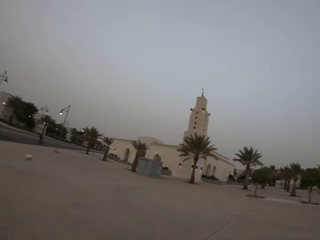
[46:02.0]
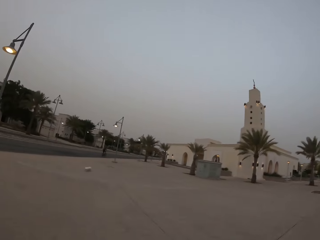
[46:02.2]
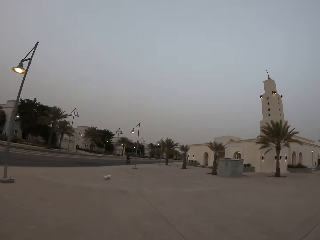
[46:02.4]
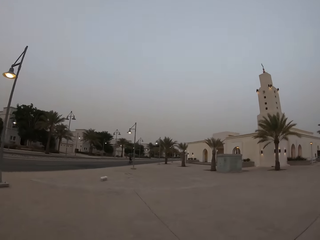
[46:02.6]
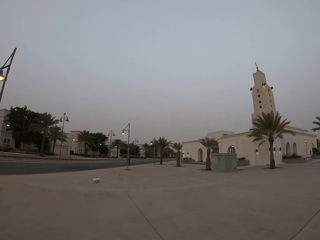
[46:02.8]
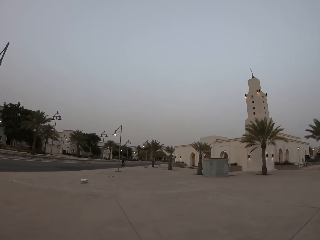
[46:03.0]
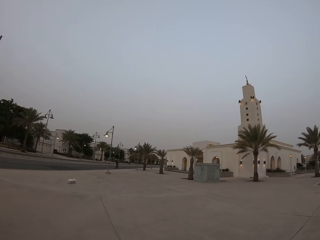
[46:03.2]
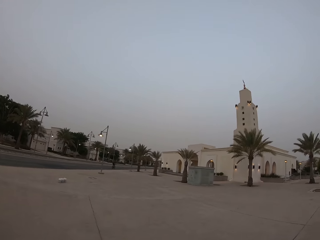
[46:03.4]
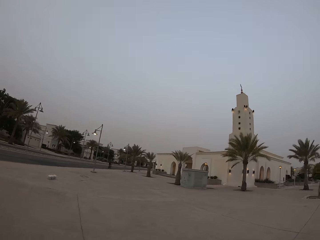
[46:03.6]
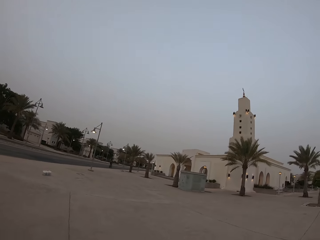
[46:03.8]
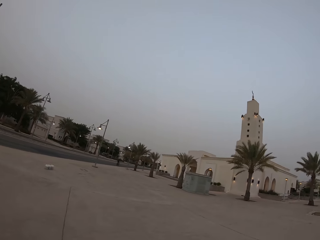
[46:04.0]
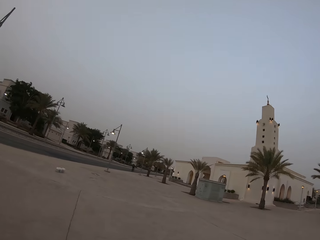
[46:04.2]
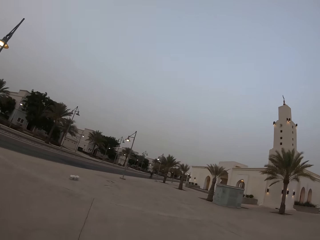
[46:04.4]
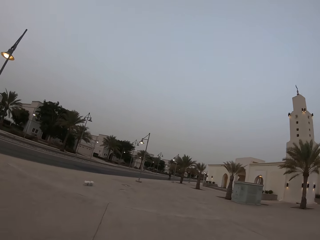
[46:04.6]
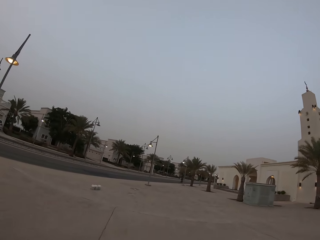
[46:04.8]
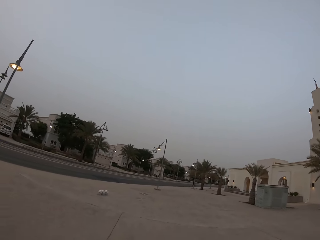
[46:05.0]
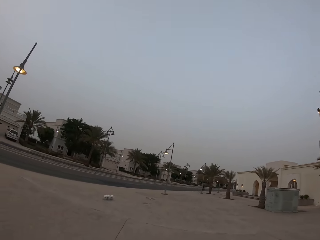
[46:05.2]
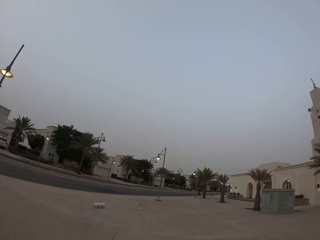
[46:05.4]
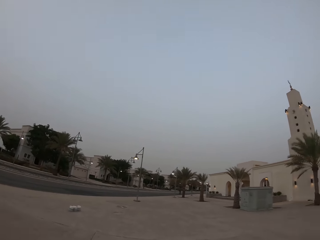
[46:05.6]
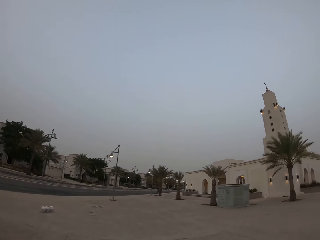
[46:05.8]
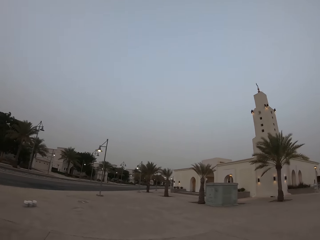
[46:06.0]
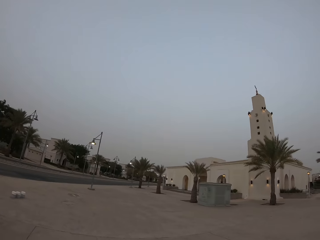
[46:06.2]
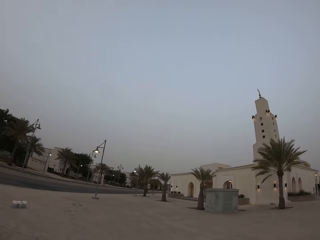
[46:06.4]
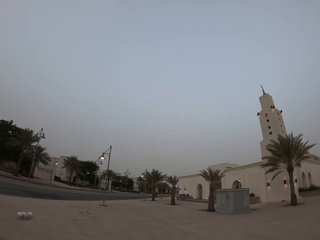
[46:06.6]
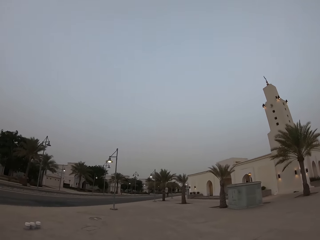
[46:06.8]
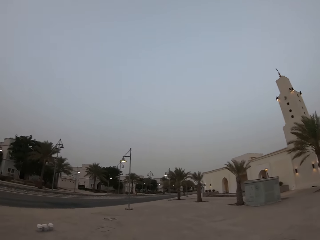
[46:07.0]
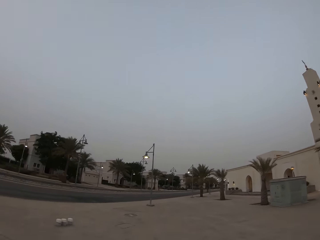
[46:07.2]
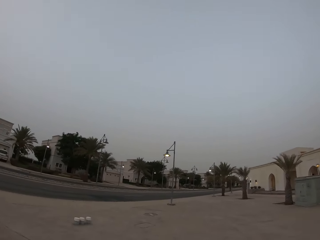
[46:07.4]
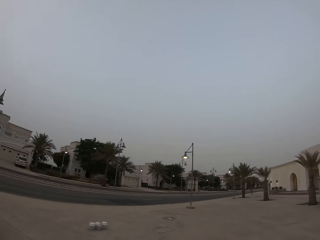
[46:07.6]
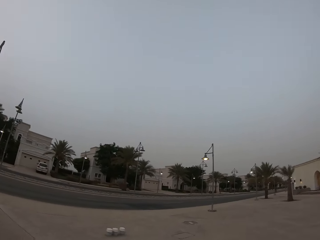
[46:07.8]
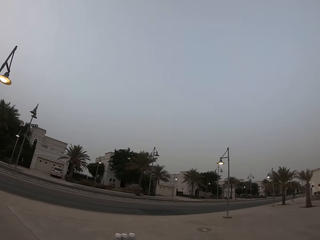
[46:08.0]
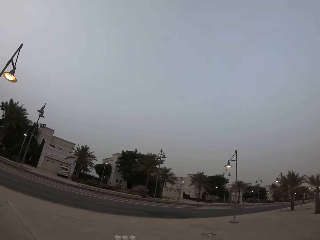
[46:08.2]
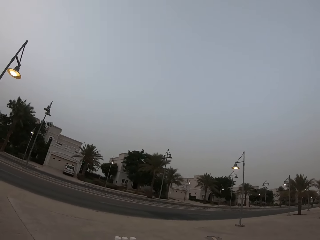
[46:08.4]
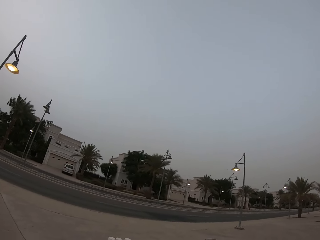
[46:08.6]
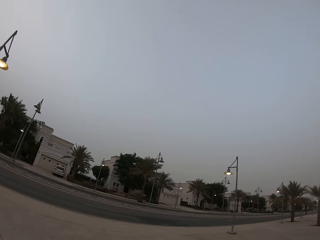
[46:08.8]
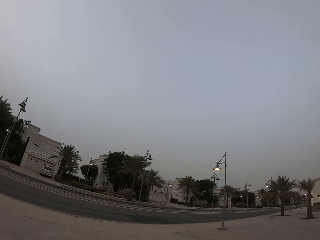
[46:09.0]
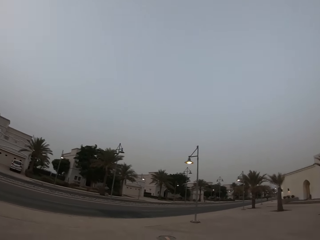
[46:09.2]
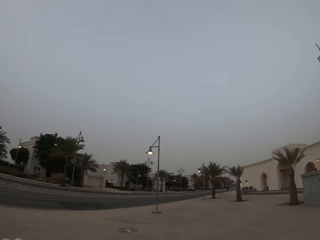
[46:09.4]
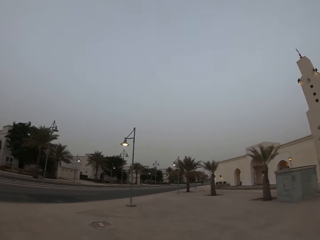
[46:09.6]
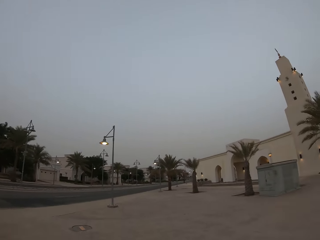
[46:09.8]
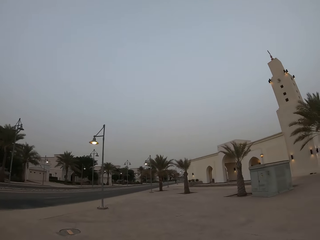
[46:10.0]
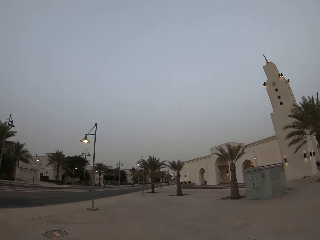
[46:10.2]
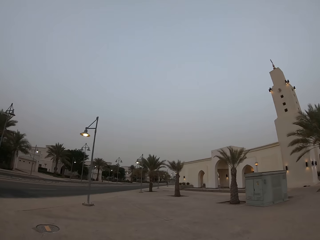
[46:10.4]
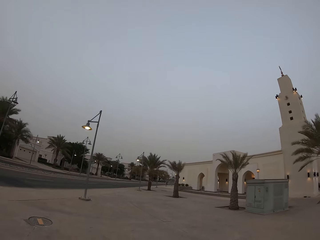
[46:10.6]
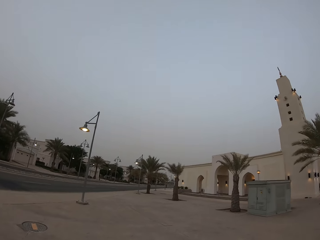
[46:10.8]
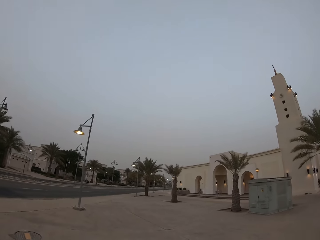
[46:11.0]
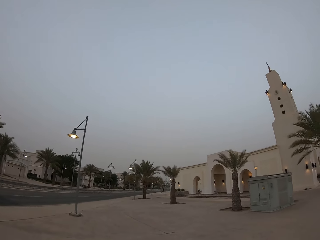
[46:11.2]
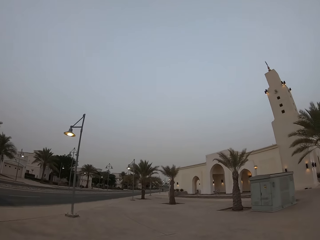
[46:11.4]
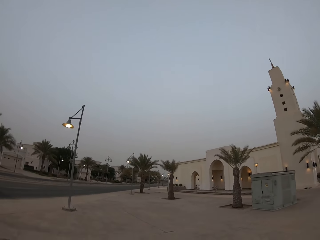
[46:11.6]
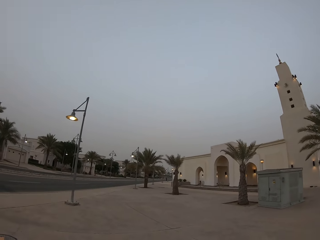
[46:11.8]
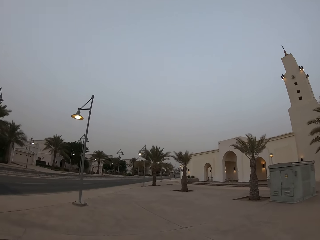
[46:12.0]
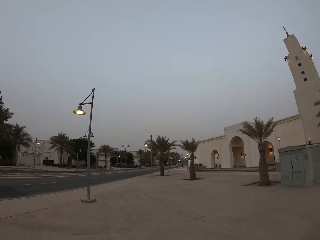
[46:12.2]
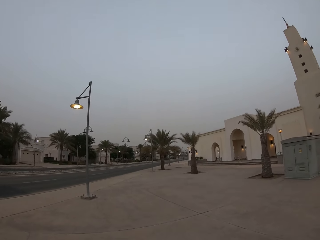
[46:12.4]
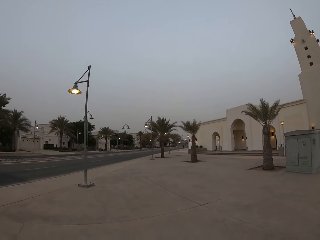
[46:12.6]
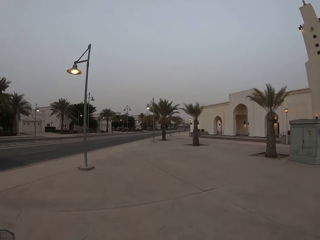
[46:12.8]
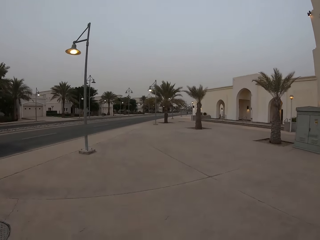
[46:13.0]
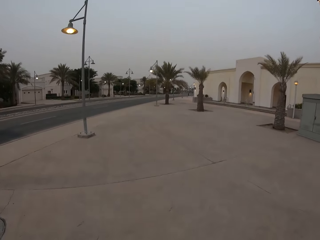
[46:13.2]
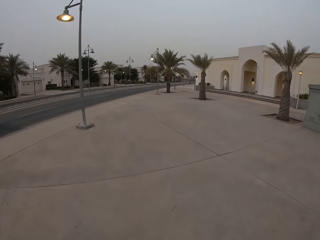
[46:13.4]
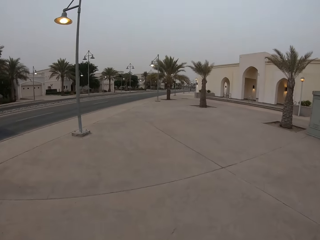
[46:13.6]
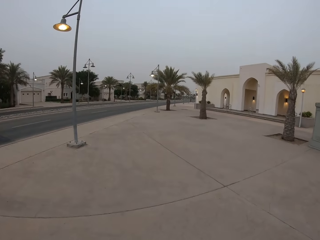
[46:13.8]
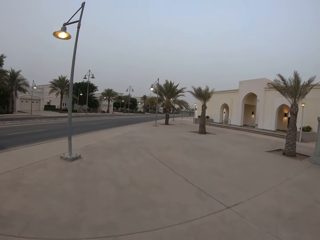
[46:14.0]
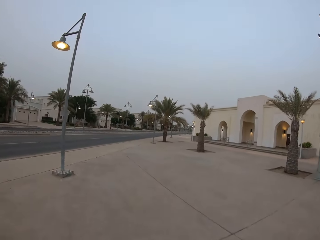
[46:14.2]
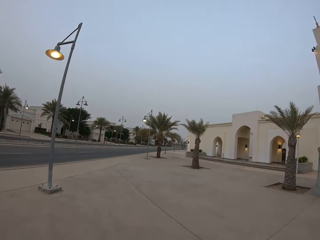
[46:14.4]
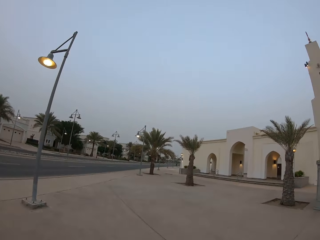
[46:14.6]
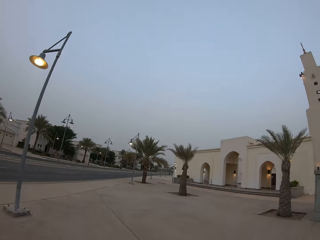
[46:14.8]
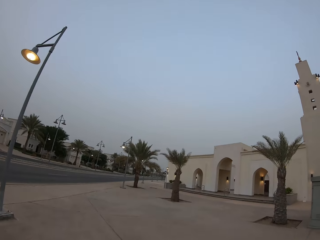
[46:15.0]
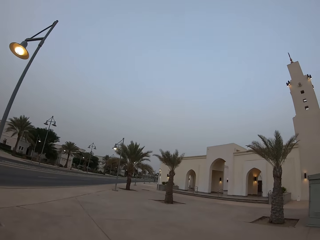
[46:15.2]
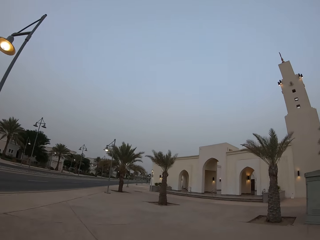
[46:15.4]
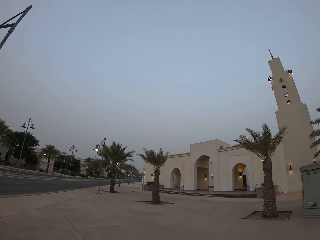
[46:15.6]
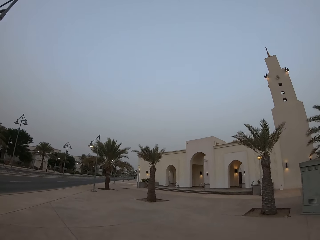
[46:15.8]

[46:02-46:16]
The camera wearer looks around. They walk around. They look around. They walk around.

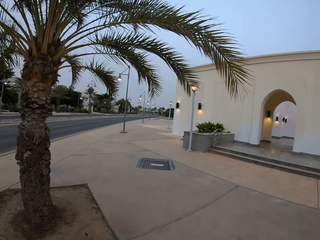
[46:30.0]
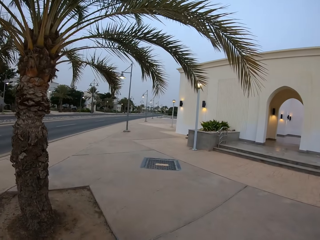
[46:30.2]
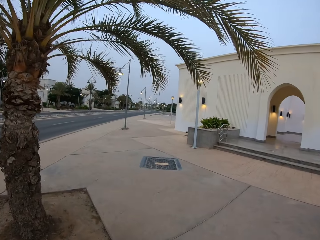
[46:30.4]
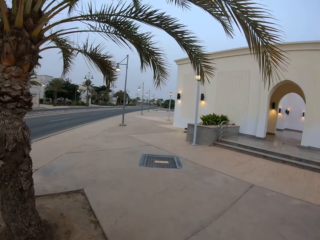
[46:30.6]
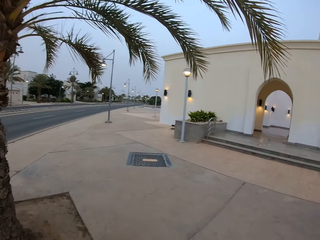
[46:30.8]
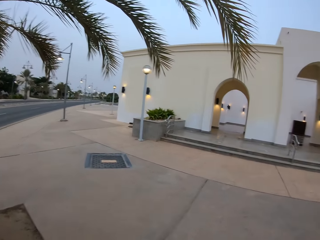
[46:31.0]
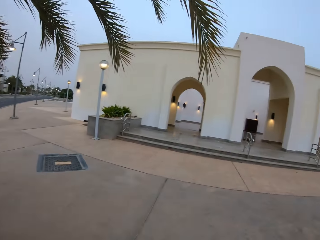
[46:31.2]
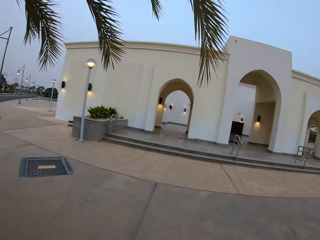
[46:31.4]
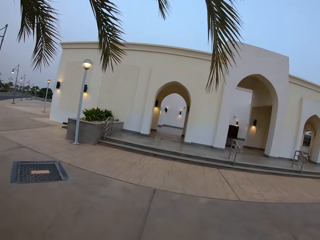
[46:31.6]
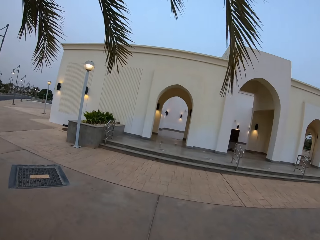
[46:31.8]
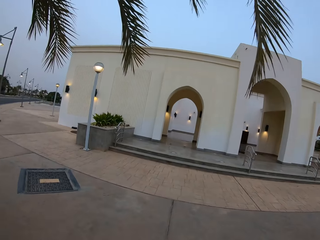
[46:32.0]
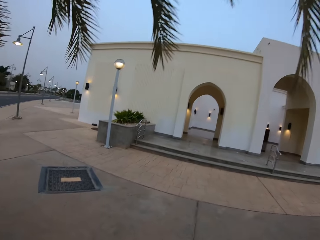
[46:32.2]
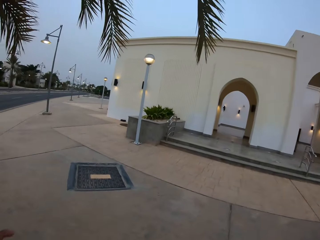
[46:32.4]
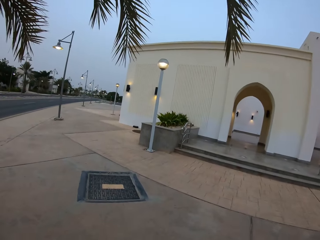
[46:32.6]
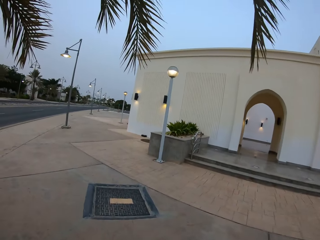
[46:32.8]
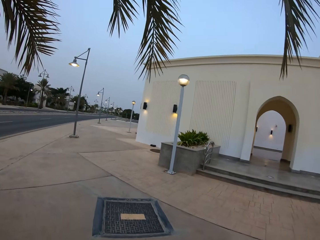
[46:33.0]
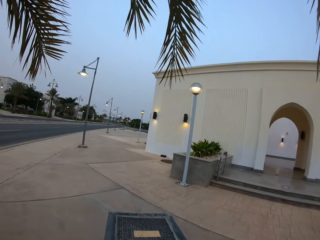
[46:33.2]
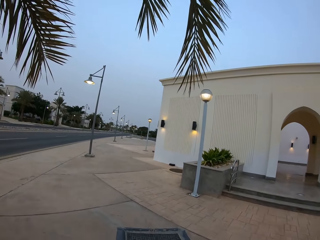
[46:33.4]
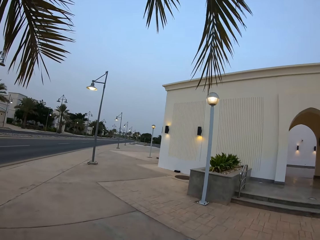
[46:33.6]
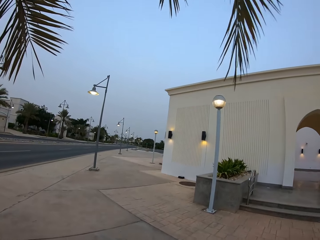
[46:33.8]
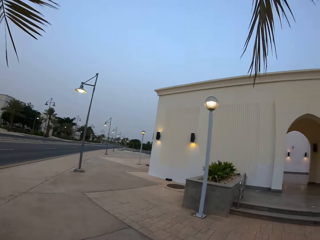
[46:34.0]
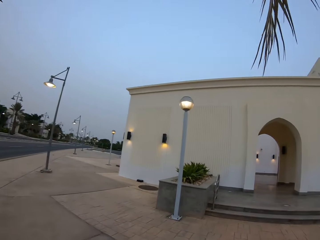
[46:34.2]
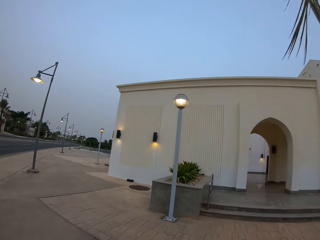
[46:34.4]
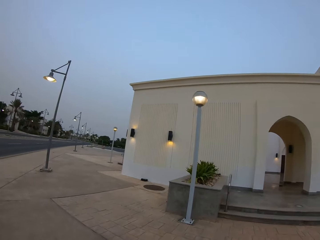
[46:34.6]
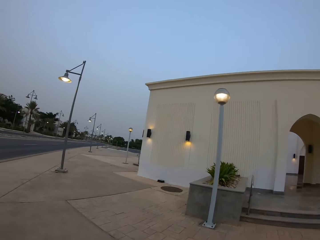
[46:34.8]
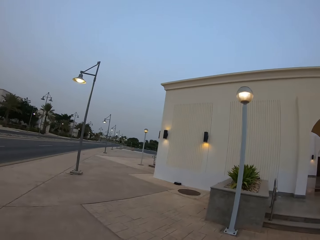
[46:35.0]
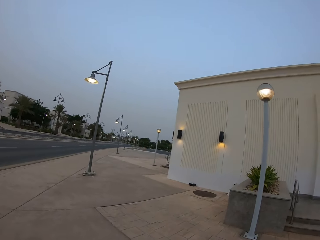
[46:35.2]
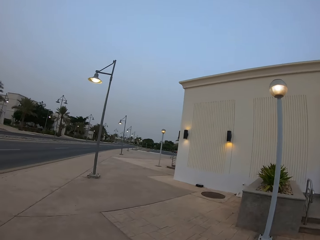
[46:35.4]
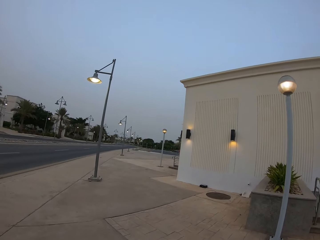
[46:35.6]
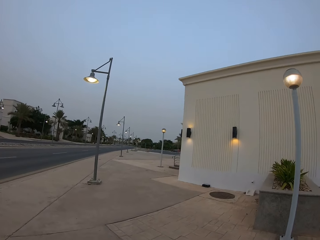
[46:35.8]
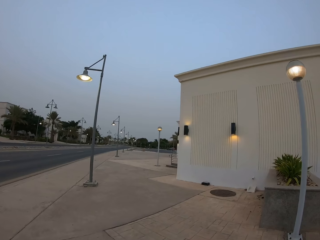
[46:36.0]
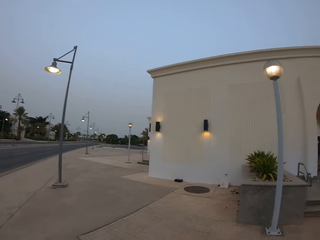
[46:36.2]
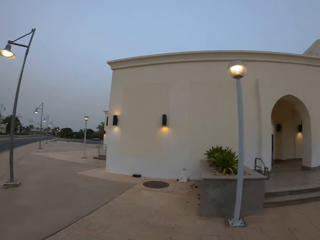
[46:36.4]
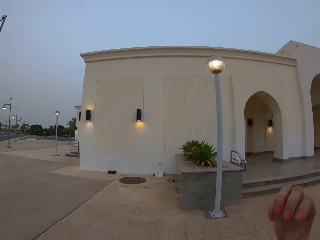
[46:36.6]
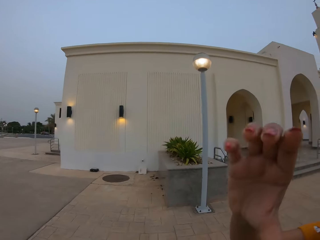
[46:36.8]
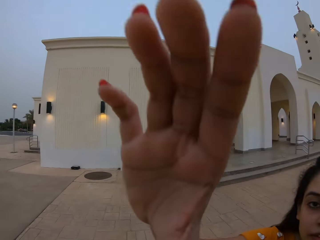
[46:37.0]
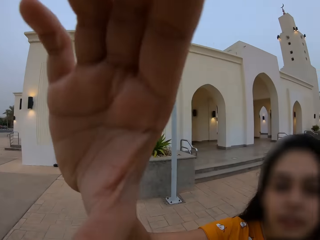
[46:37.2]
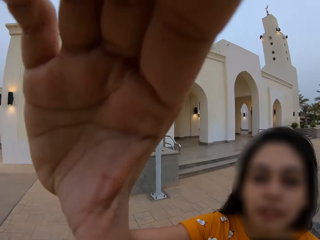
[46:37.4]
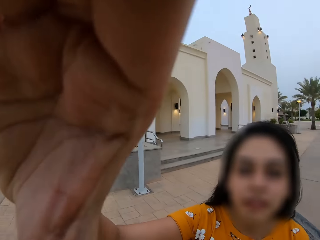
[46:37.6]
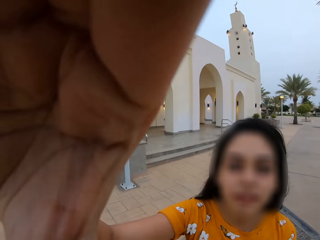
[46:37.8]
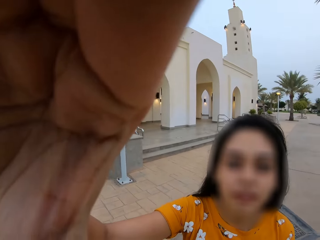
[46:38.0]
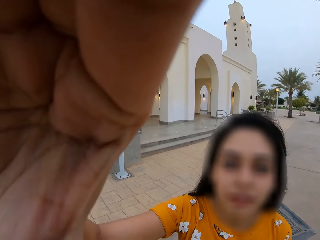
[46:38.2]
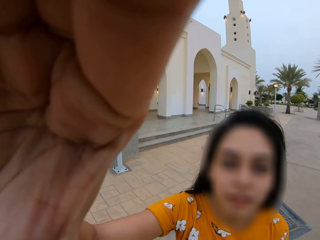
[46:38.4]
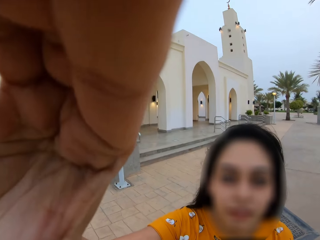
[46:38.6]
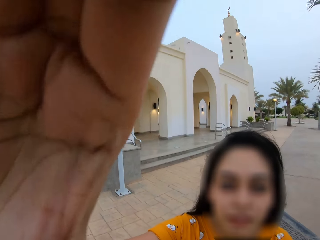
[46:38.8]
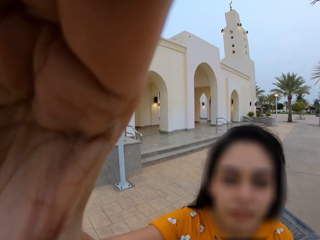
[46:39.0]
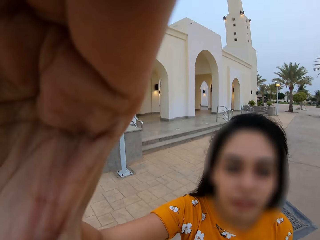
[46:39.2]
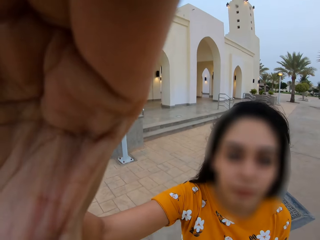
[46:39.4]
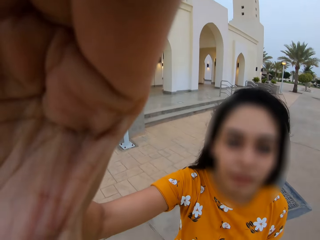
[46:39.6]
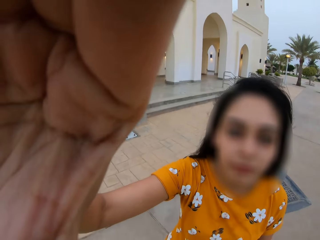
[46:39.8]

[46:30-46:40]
The camera wearer looks around. They walk around. A woman lifts her hand.
